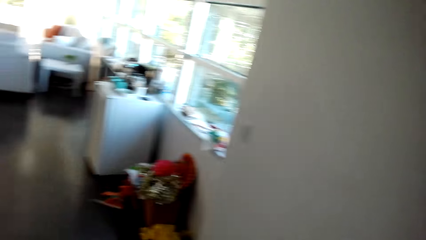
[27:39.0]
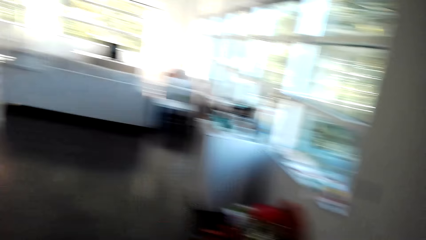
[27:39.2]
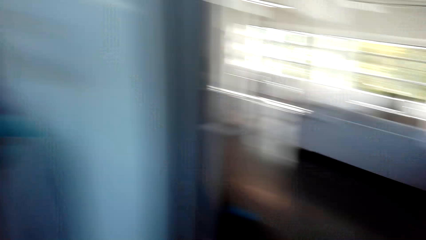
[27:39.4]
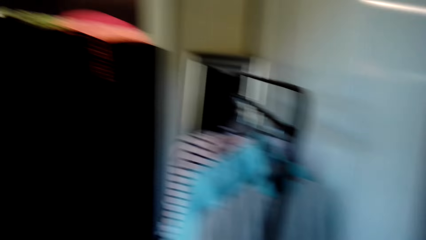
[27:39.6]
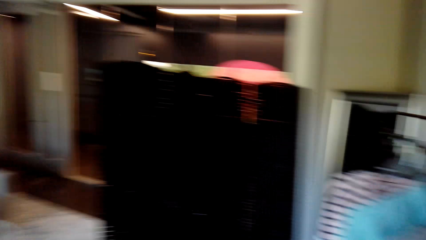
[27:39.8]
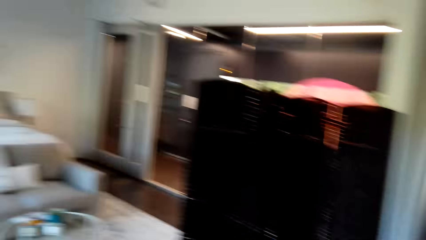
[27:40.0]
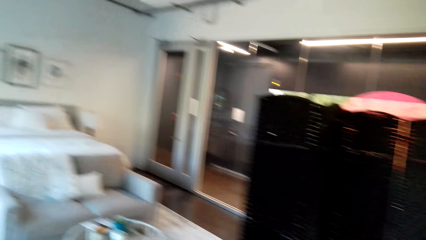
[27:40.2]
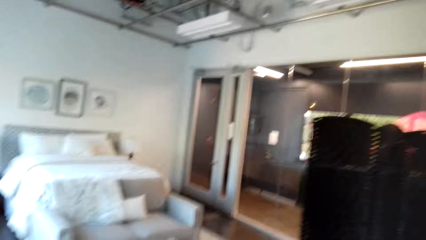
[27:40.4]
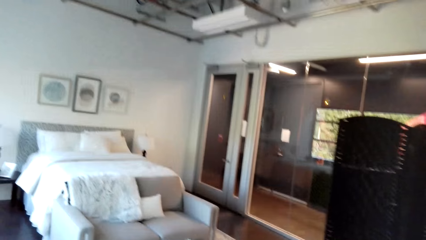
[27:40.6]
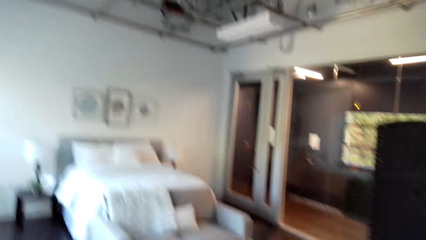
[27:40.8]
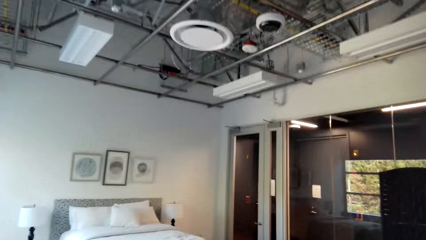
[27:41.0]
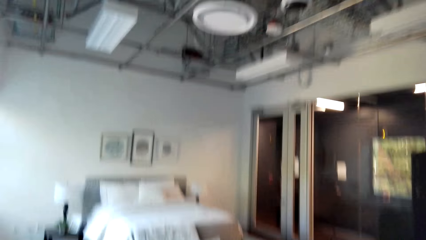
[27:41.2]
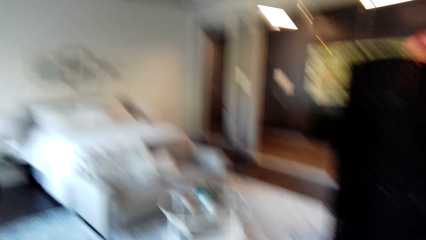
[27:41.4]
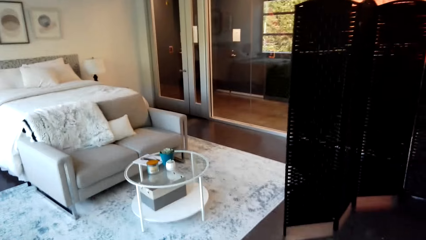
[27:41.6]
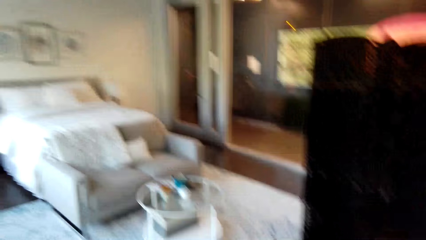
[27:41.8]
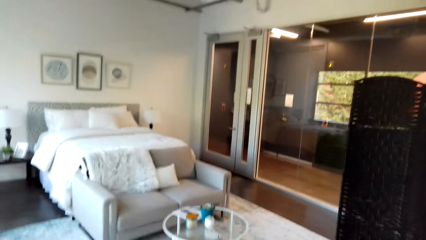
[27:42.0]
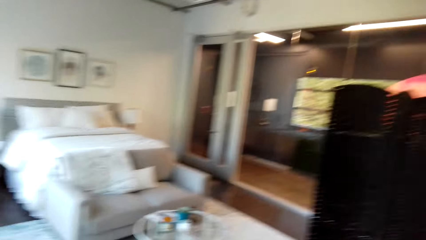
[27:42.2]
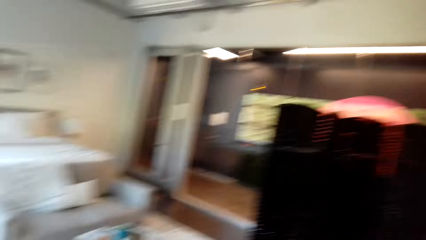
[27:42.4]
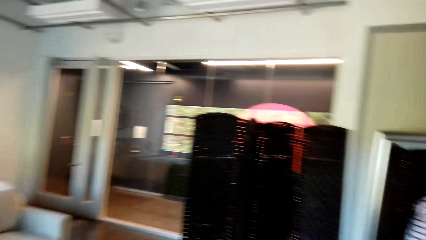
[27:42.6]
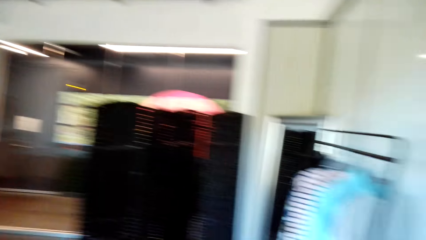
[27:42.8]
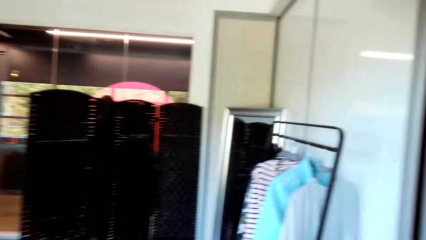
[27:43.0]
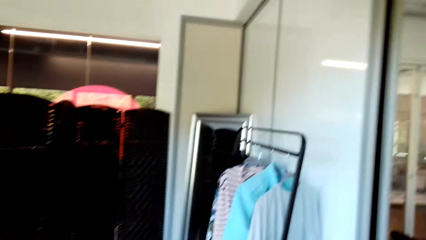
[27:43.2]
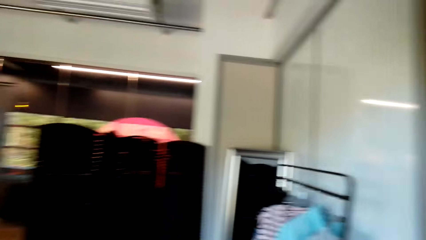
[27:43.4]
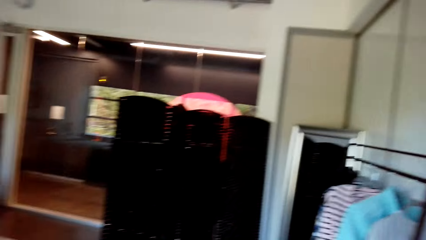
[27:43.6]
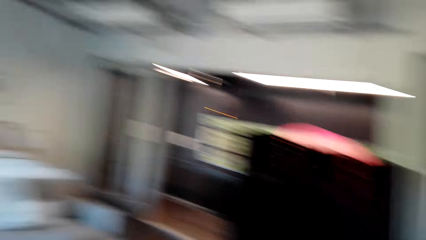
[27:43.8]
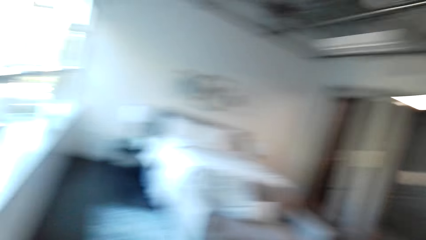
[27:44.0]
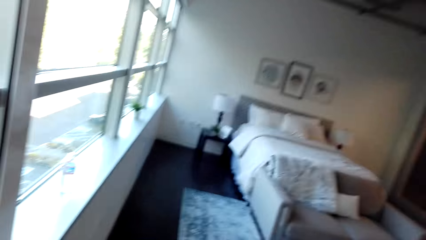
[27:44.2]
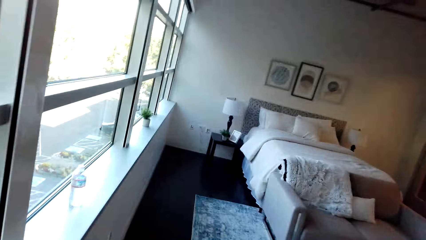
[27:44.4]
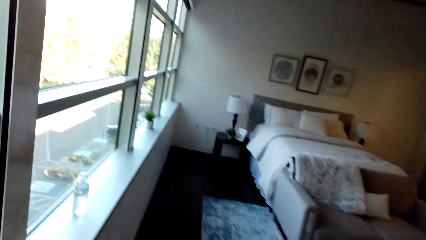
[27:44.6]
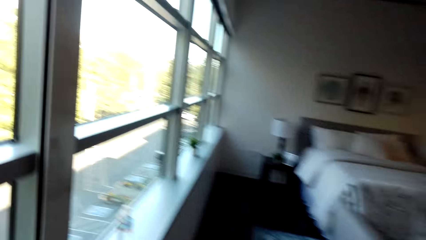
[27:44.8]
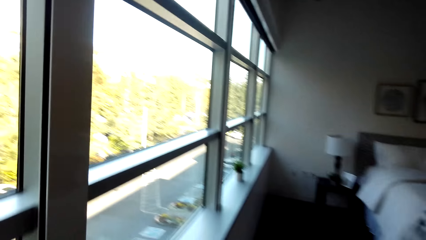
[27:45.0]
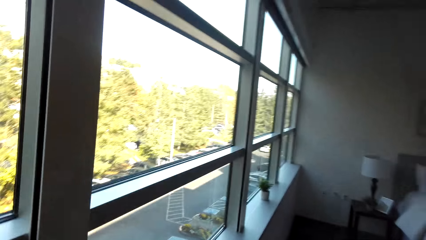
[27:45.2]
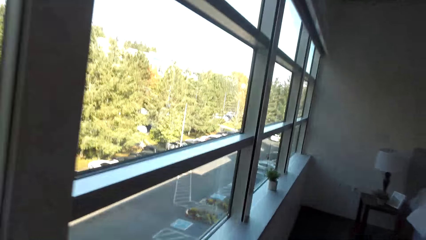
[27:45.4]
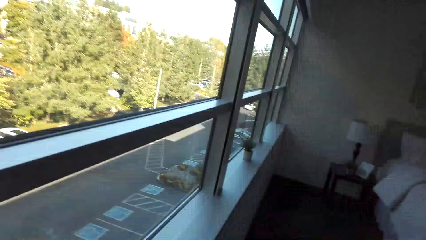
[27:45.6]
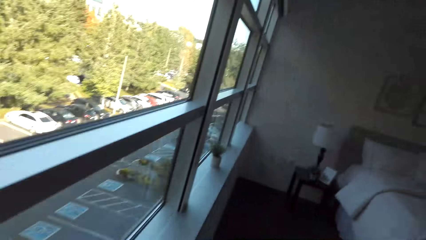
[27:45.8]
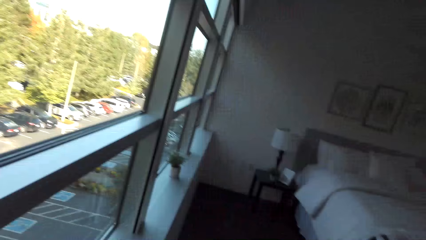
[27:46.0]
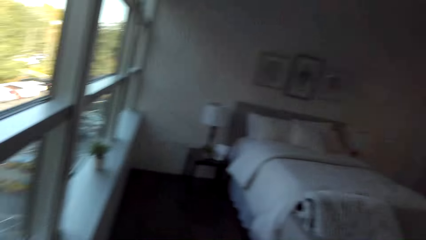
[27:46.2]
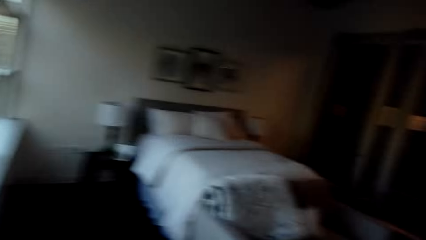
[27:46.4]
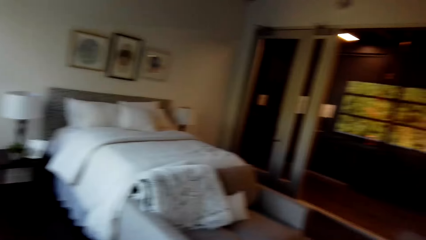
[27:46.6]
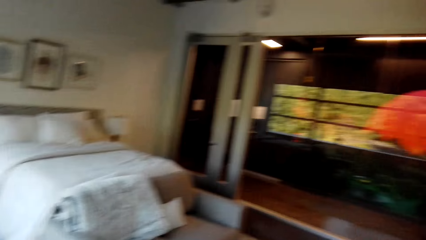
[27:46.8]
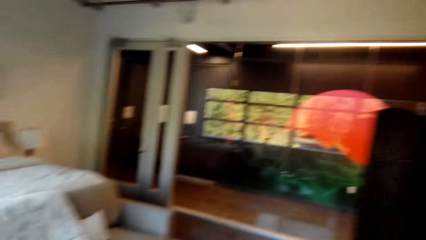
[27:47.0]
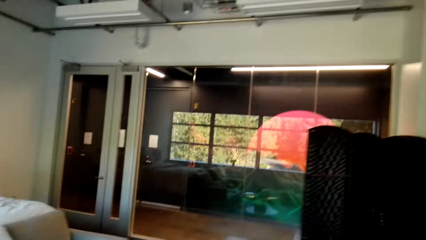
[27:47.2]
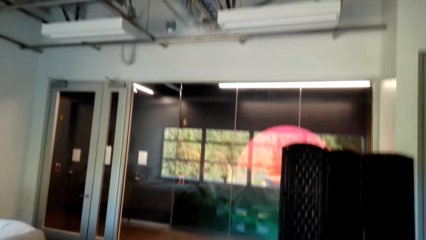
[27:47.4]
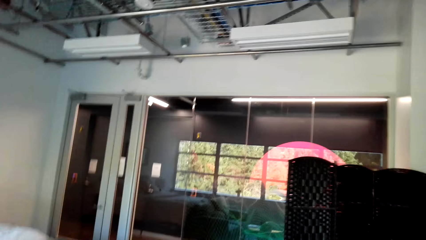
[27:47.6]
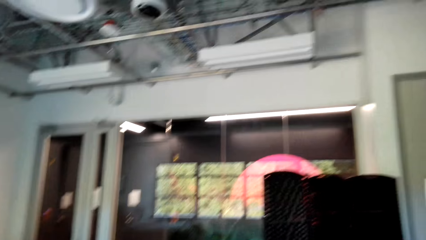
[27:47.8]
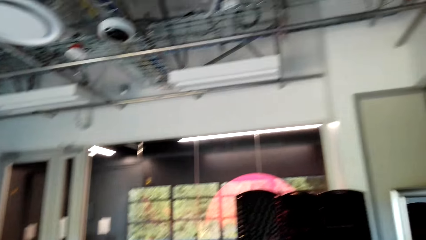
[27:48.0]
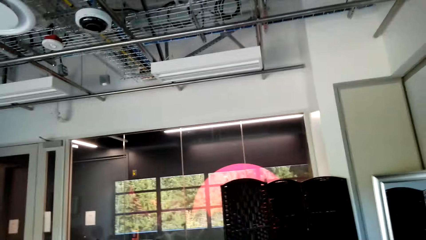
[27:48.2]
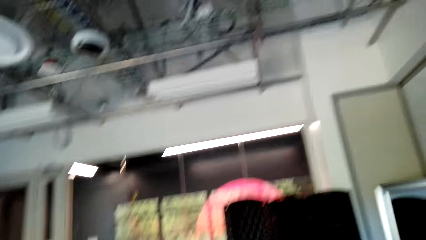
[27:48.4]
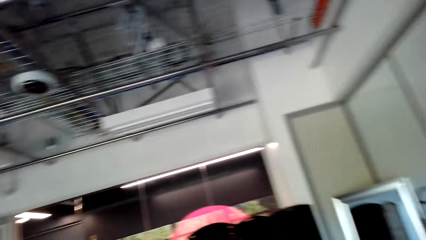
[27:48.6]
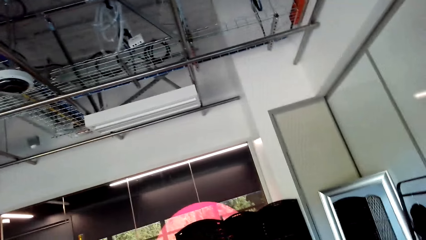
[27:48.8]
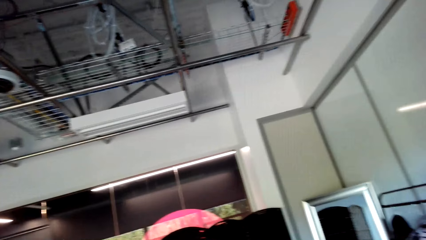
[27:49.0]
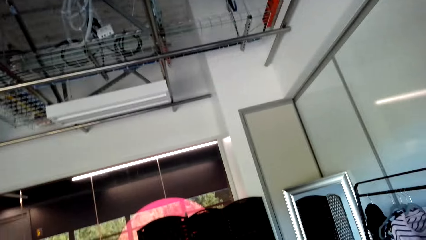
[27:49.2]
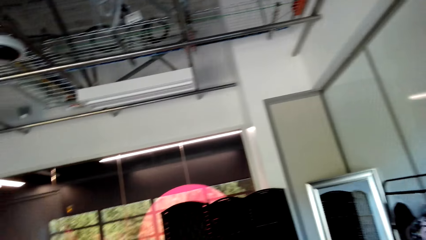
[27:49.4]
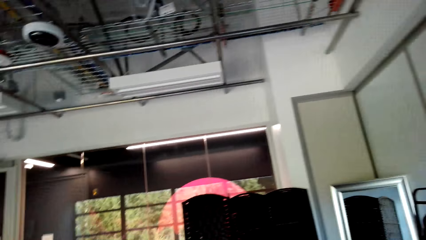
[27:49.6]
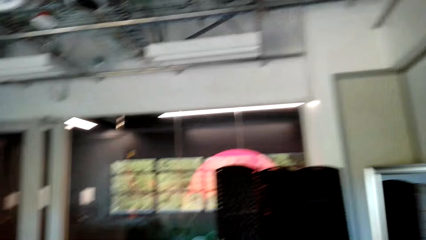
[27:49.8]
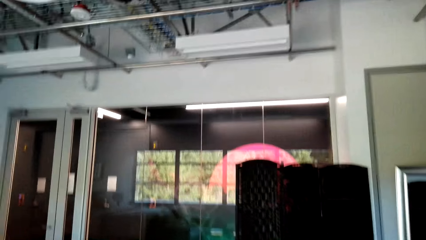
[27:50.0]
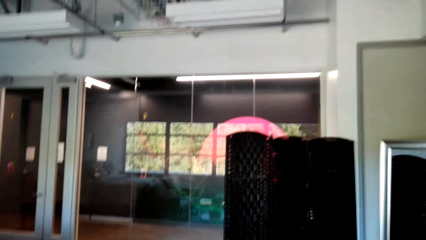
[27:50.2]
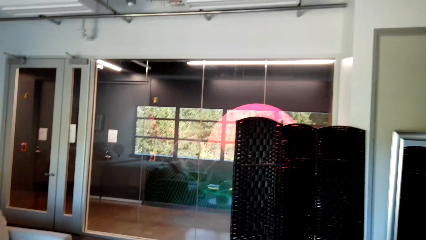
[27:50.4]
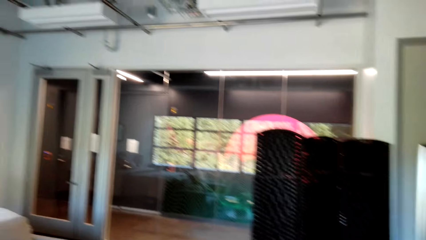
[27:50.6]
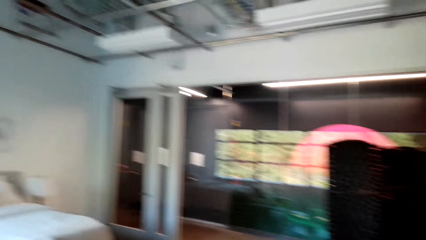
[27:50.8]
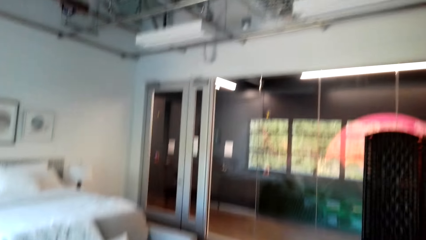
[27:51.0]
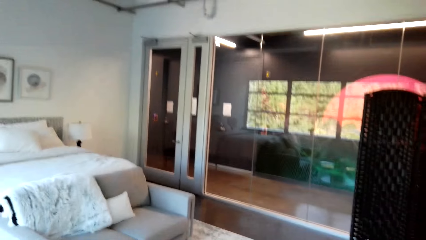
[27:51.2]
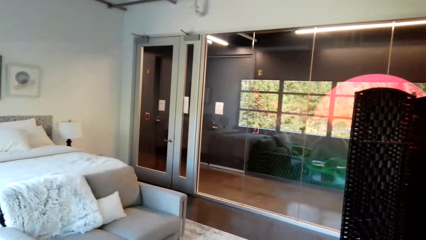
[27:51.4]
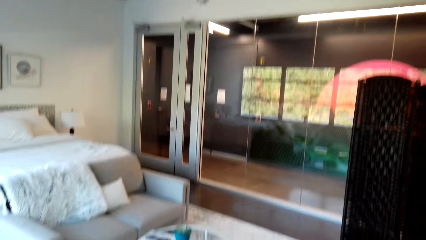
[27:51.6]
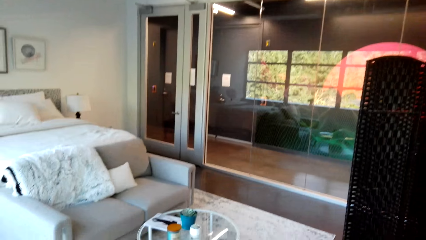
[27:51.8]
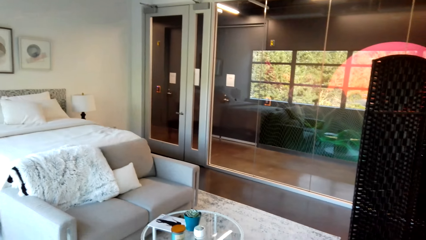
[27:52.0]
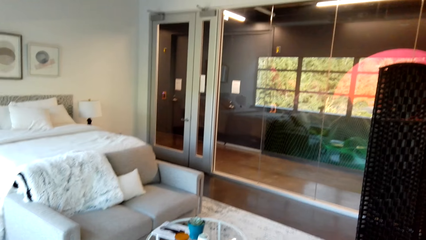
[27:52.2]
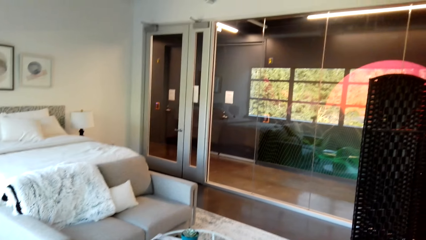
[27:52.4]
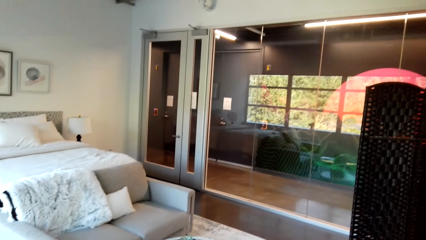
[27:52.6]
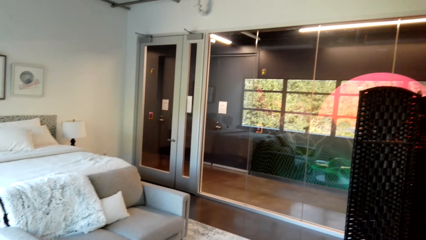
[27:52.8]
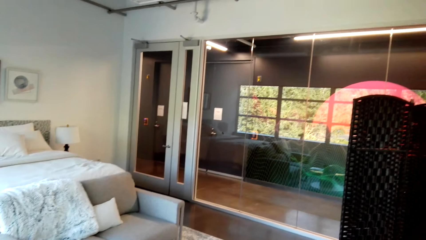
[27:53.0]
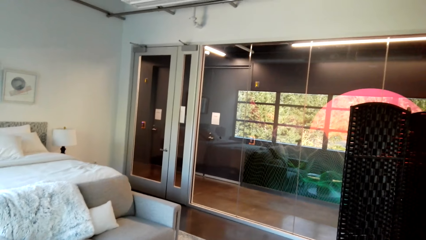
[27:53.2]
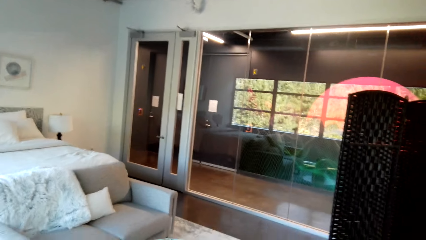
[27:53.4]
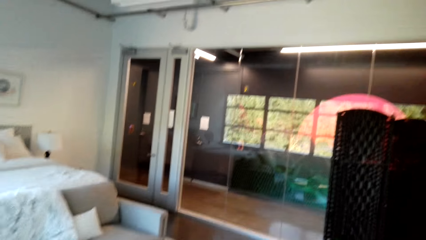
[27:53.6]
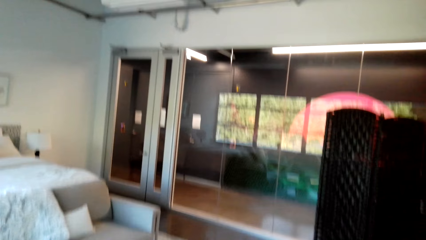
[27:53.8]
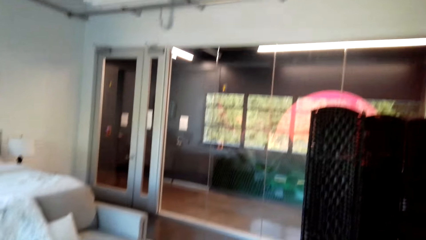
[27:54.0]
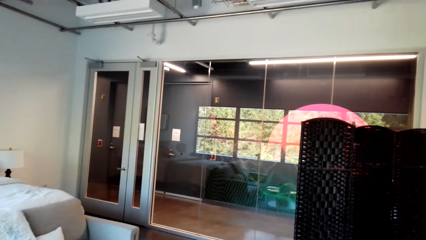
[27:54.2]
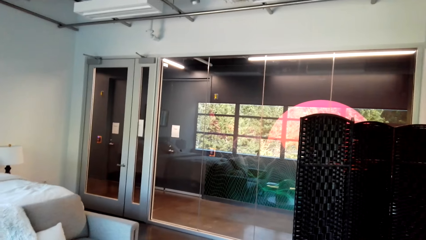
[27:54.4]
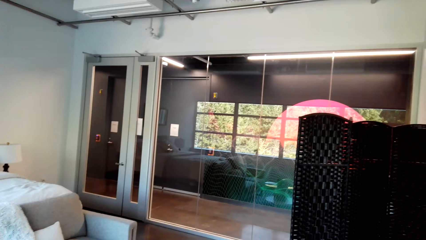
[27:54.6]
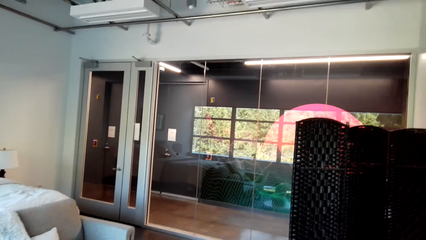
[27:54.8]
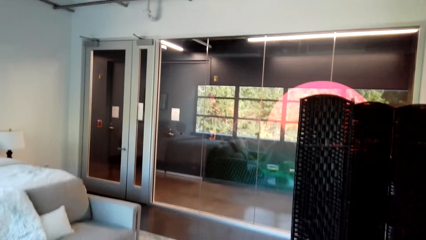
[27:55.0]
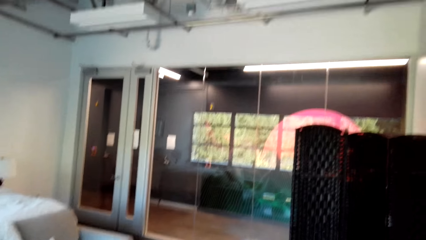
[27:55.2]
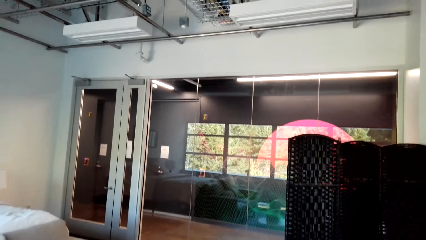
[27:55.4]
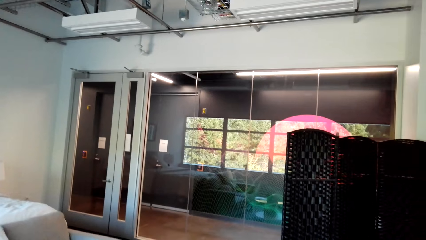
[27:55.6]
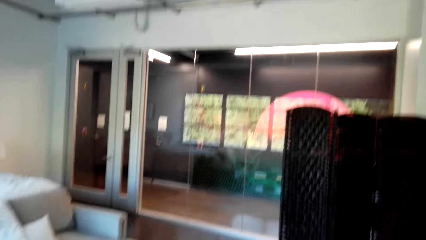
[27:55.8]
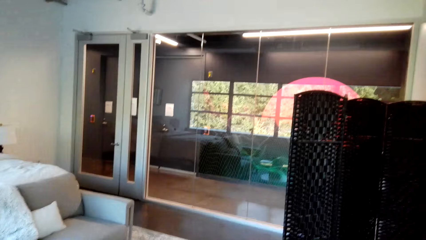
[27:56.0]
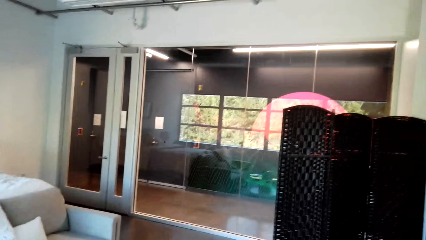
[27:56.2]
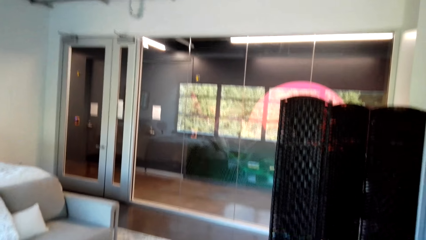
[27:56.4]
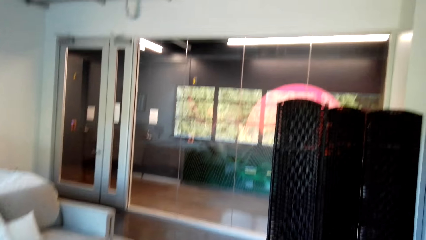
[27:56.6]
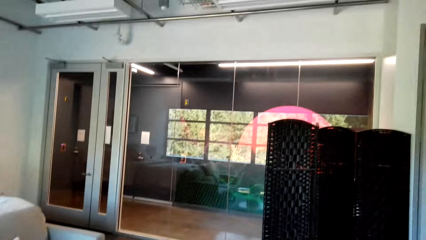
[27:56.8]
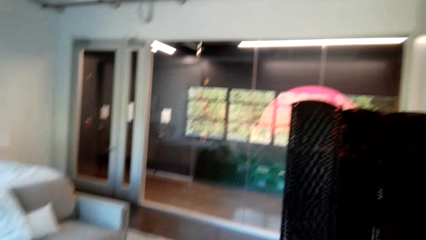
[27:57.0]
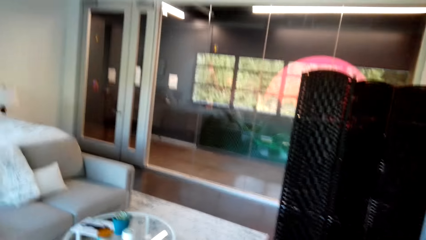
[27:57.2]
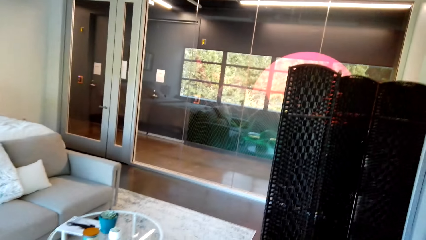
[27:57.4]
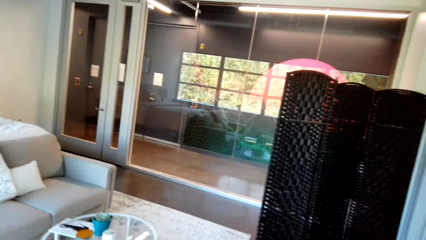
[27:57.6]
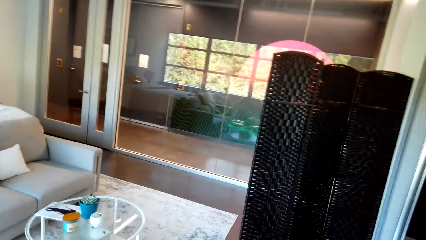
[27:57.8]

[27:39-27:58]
The camera wearer walks around the house. They look around the house.
